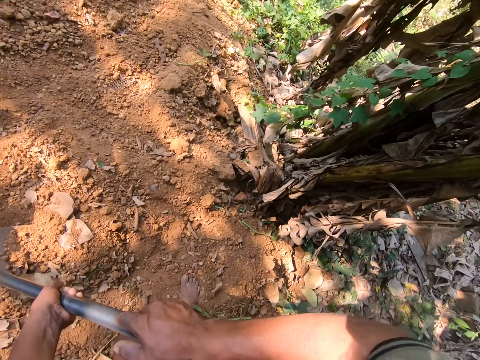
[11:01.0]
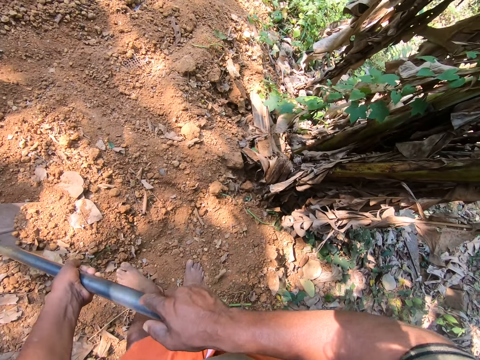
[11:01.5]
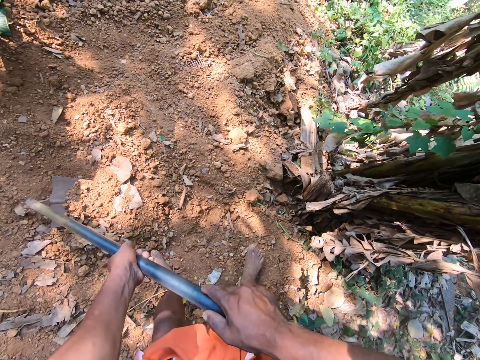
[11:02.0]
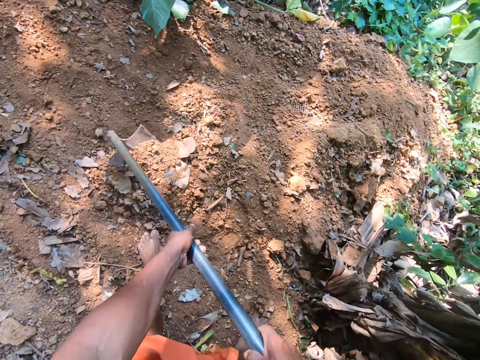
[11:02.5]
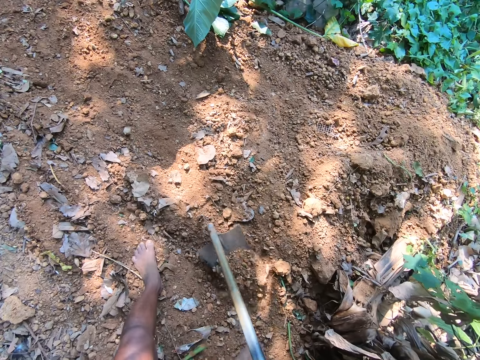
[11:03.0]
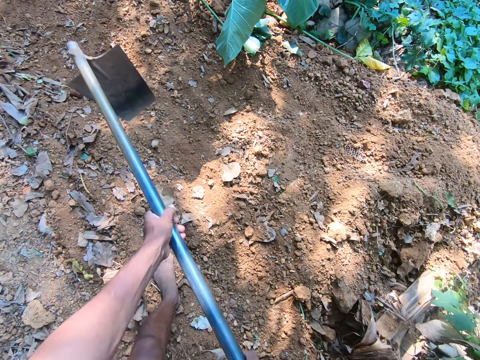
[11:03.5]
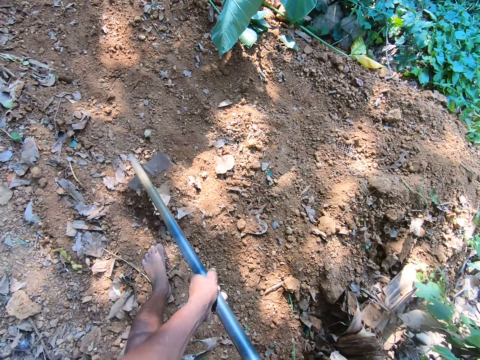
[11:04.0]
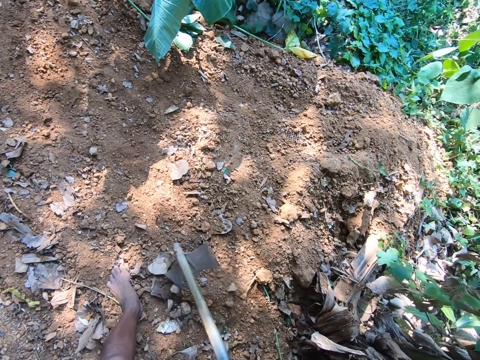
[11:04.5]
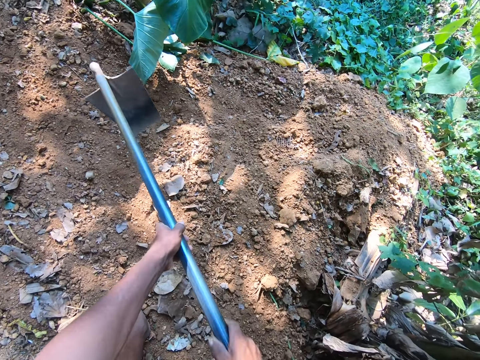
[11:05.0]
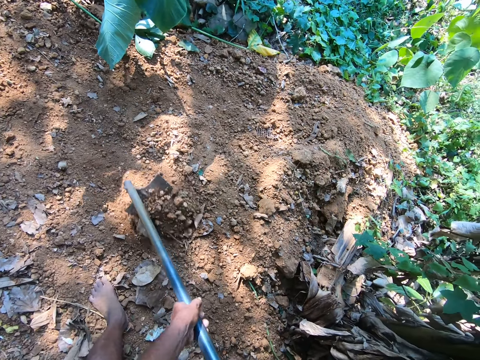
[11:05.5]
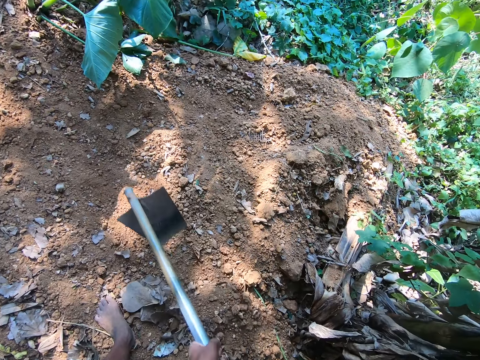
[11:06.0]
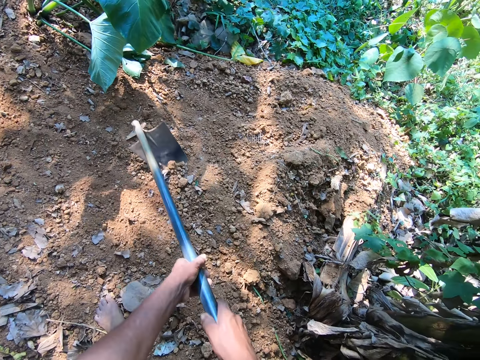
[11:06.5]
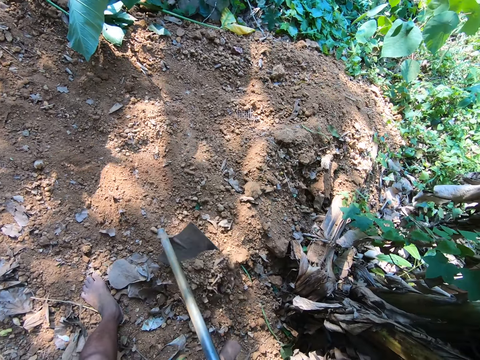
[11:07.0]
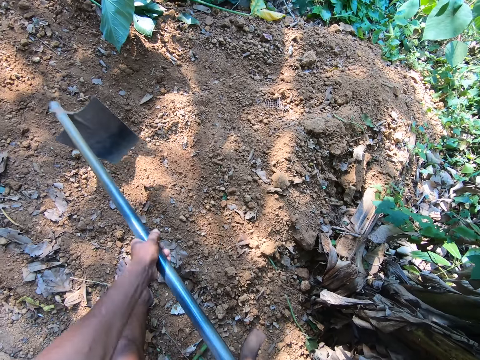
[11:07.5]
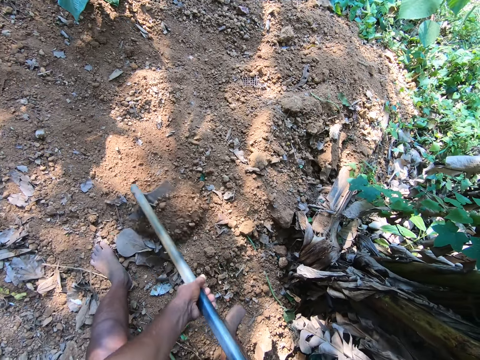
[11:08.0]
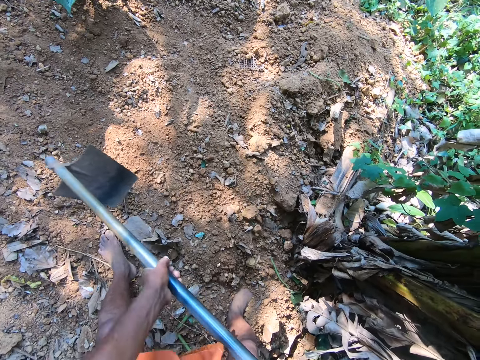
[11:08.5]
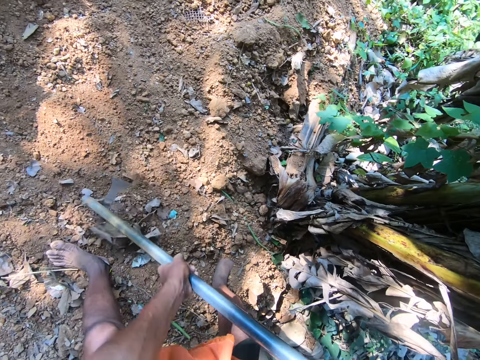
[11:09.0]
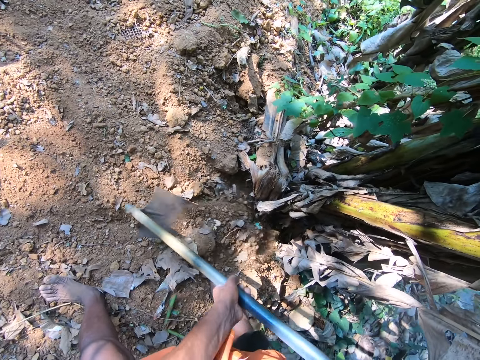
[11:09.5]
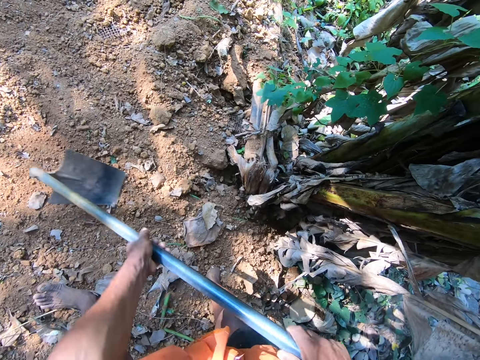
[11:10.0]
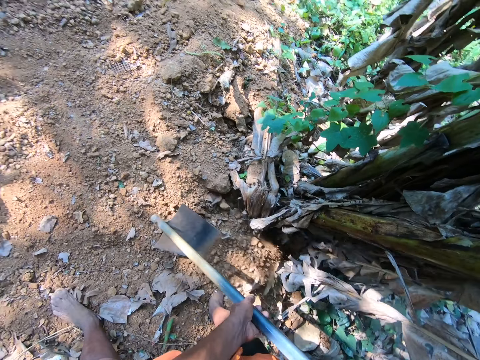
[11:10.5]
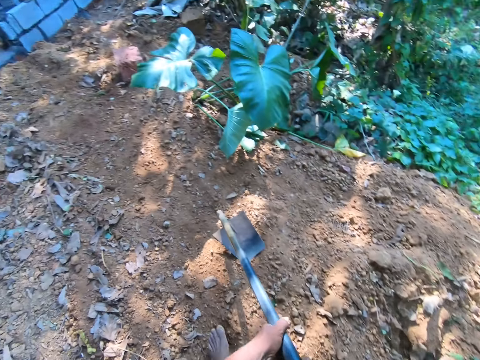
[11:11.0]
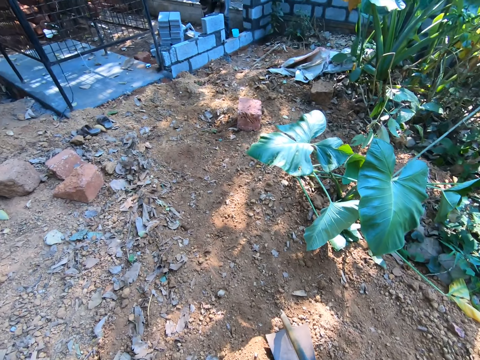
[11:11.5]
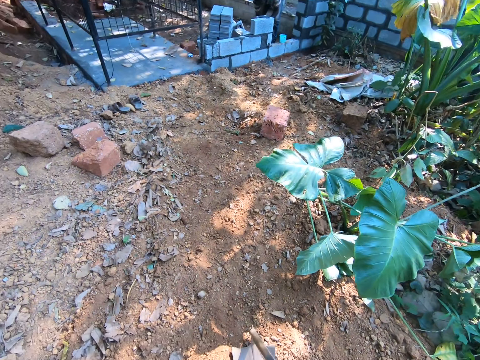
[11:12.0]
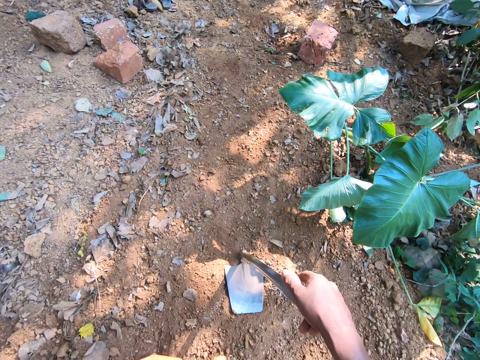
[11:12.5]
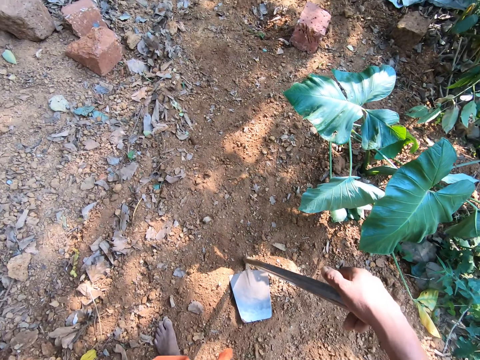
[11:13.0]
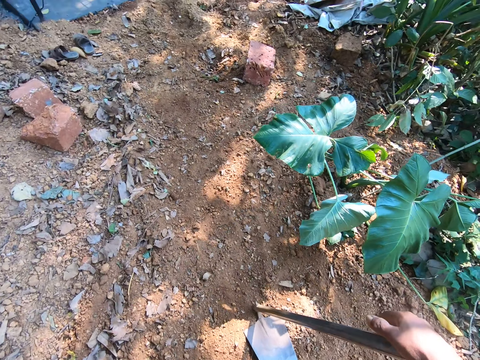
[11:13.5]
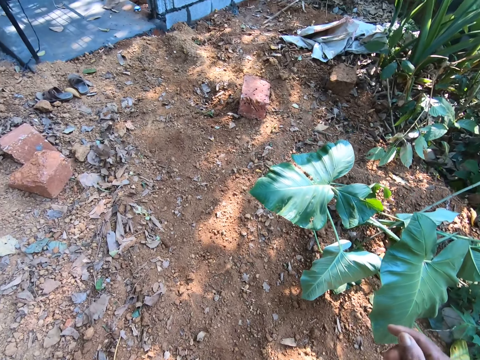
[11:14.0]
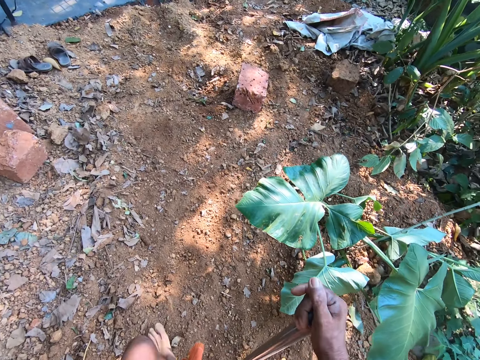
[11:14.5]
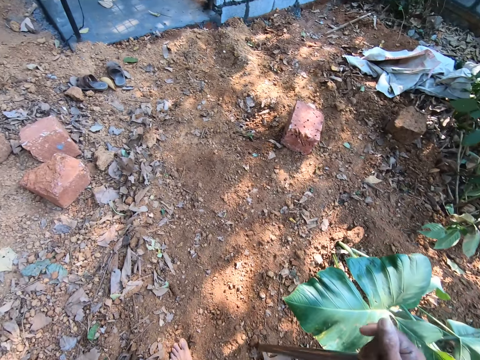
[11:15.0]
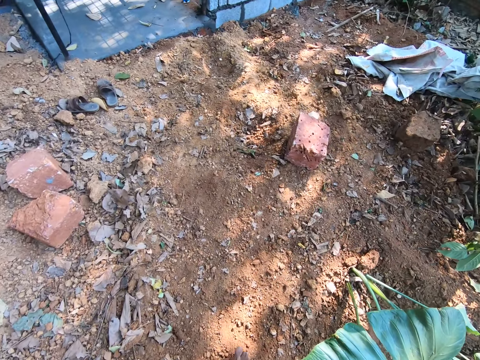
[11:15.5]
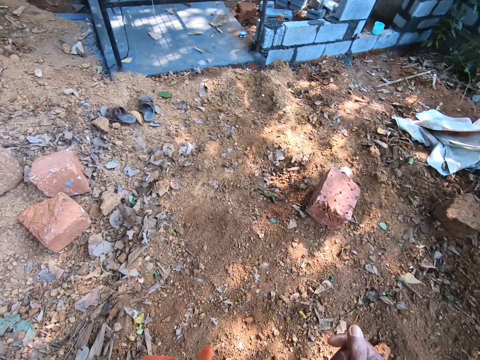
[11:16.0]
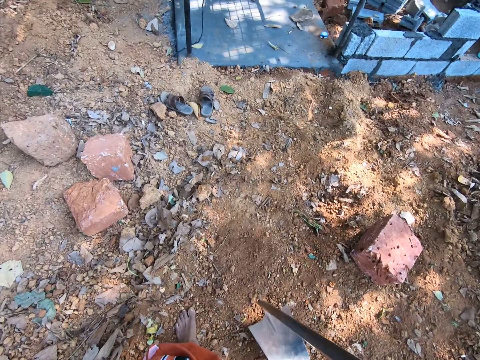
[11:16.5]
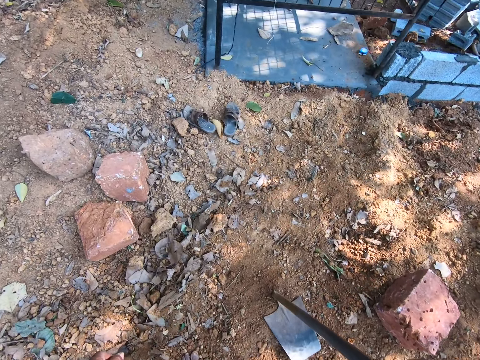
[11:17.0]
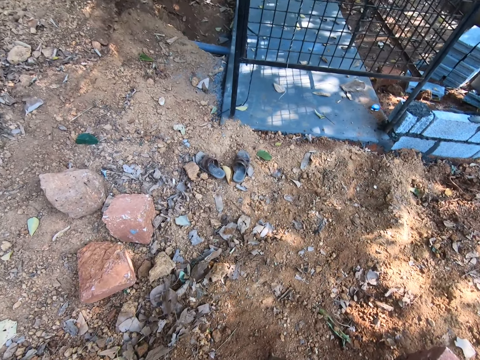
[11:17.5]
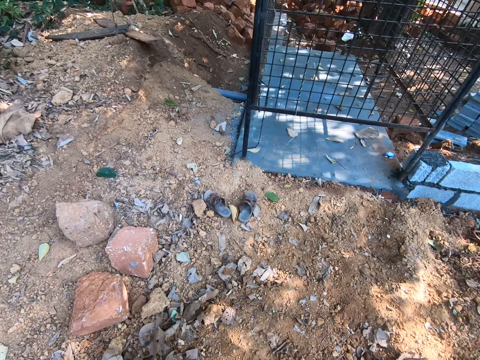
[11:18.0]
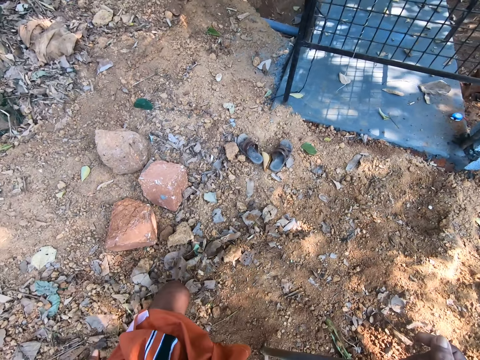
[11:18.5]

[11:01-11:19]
The camera wearer scrapes sand on the floor with the hoe in both hands. He walks around in the compound. He carries the hoe from the floor with his right hand. He drops the hoe on the floor with his right hand. He carries the hoe from the floor with his right hand. He drops the hoe on the floor with his right hand.

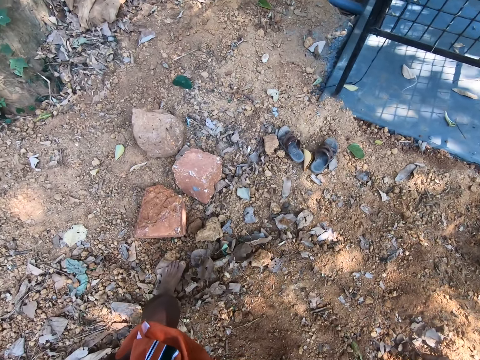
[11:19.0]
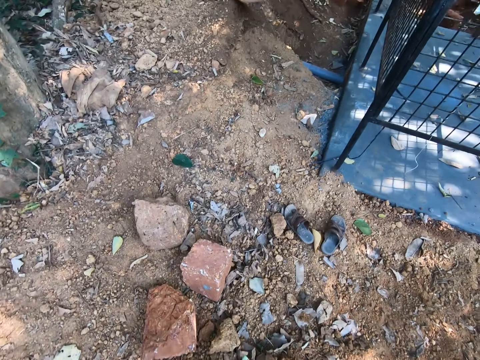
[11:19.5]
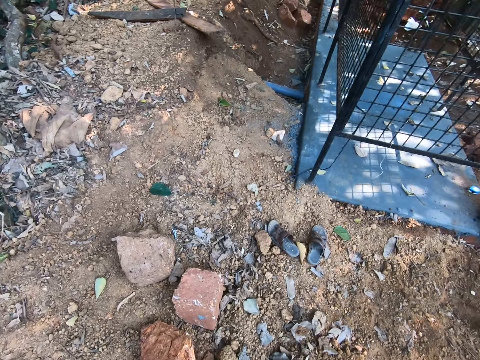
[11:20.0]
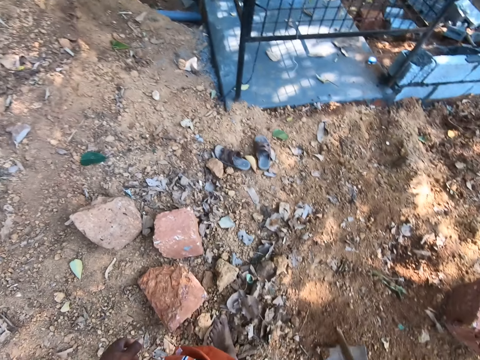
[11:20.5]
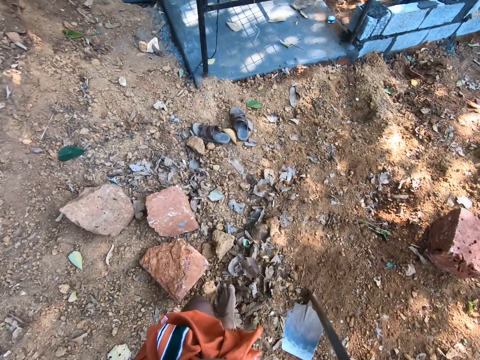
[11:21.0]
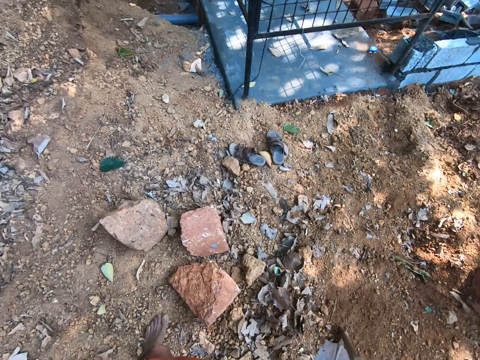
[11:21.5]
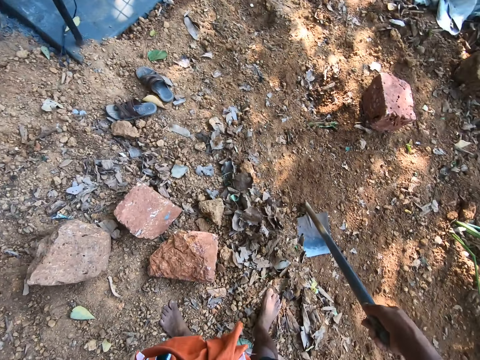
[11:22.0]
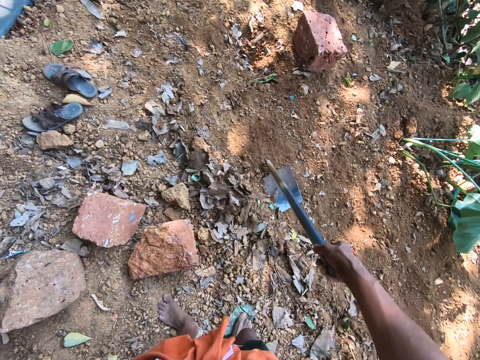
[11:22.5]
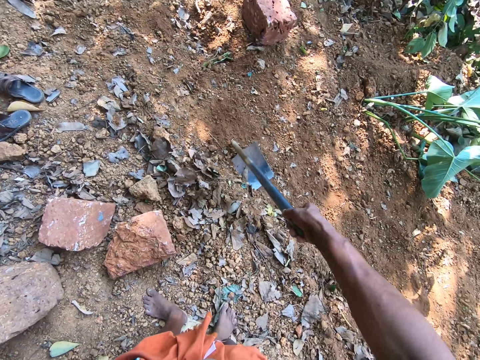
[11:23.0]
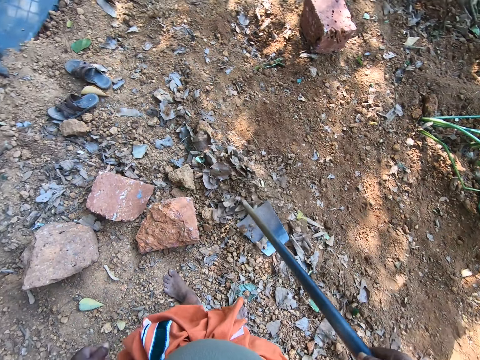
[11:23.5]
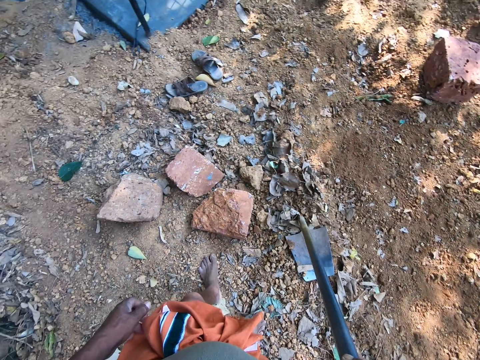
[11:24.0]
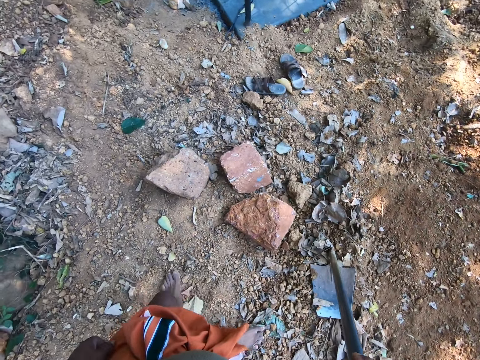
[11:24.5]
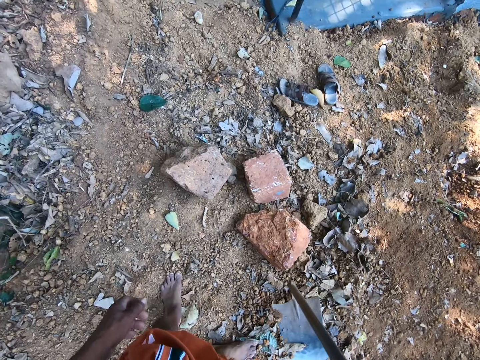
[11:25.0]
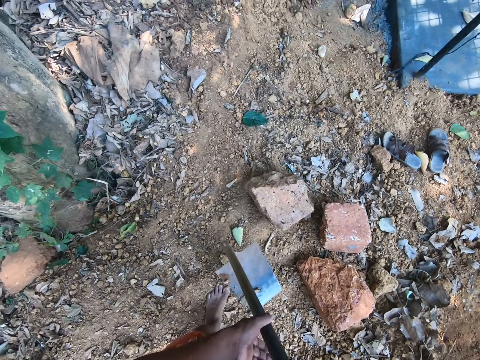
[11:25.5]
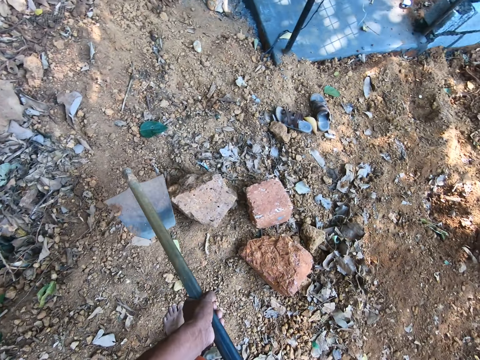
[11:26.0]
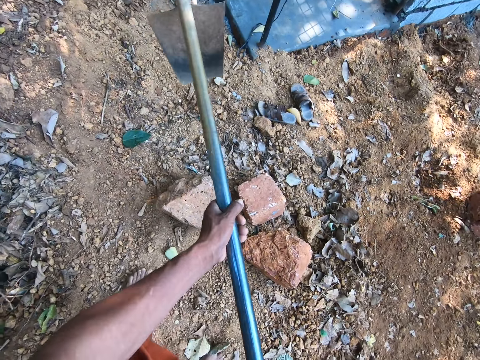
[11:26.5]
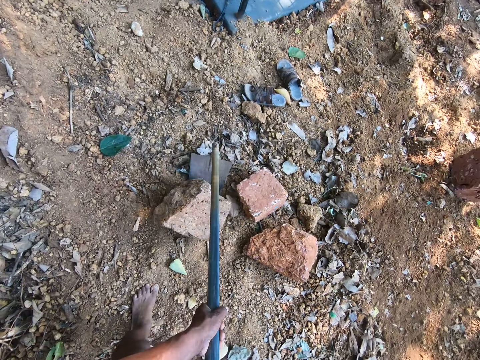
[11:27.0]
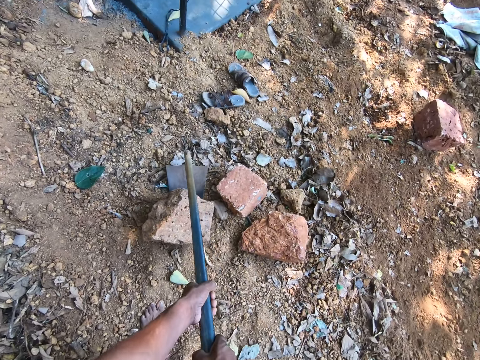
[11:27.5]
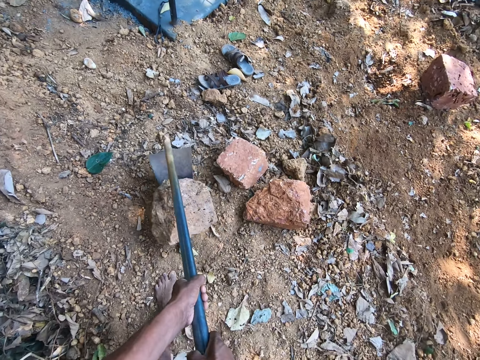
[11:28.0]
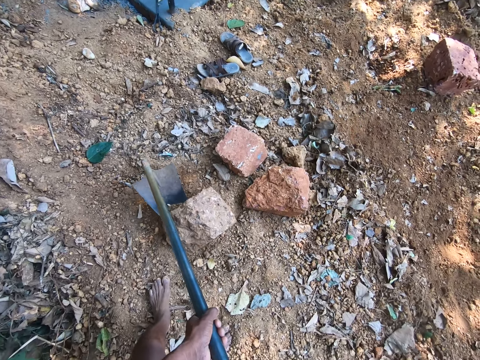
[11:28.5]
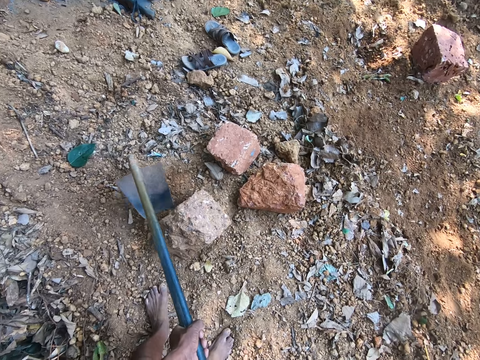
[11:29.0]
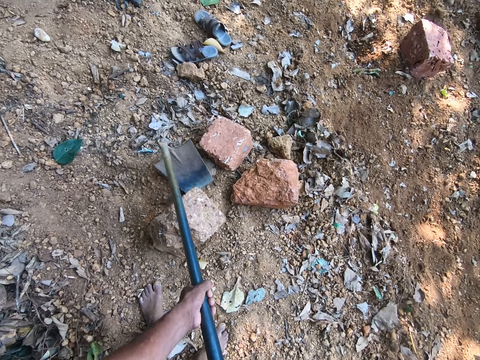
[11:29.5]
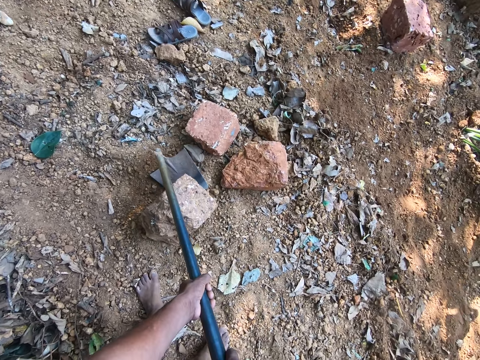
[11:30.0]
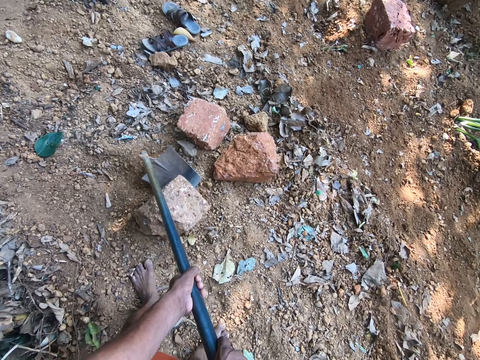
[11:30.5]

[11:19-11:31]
The camera wearer carries the hoe from the floor with his right hand. He drops the hoe on the floor with his right hand. He carries the hoe from the floor with his right hand. He holds the hoe on the floor with both hands. He drags a stone on the floor with the hoe in both hands.
